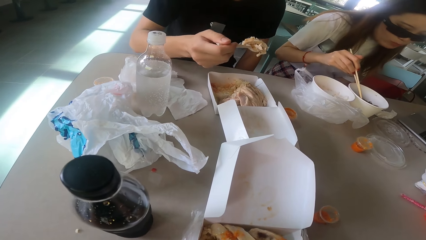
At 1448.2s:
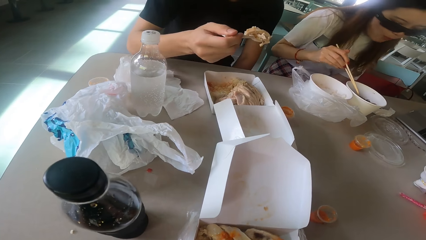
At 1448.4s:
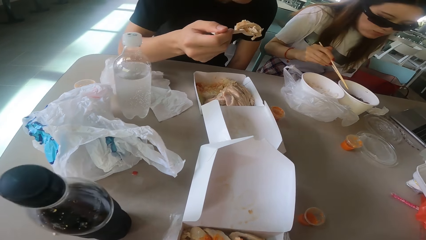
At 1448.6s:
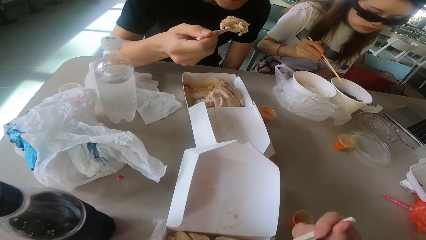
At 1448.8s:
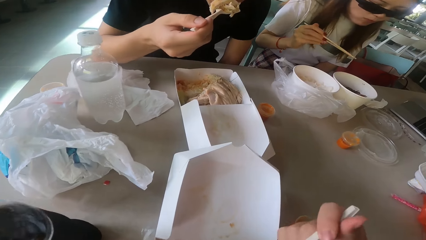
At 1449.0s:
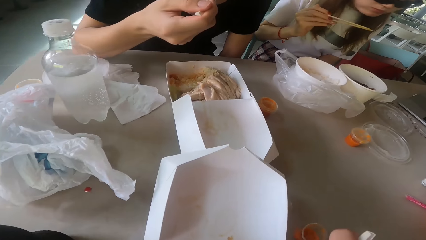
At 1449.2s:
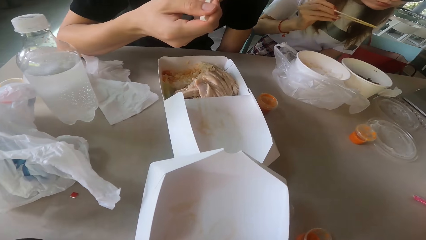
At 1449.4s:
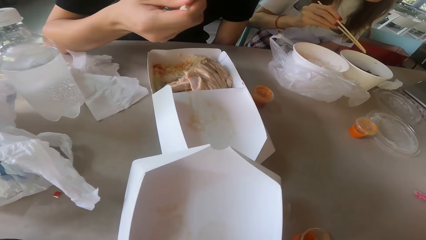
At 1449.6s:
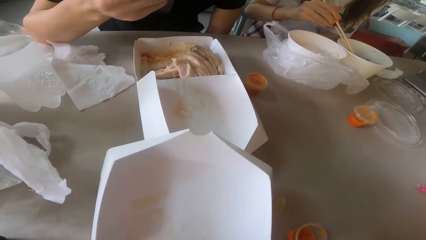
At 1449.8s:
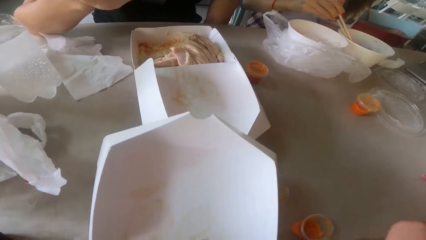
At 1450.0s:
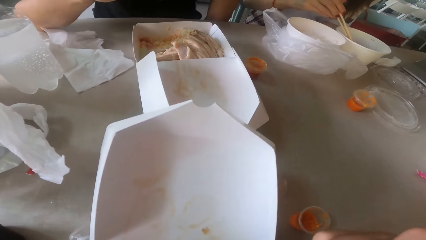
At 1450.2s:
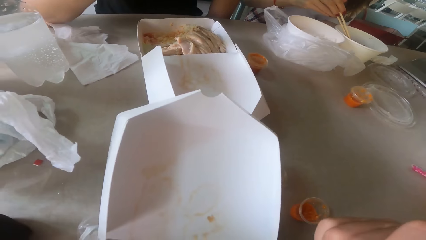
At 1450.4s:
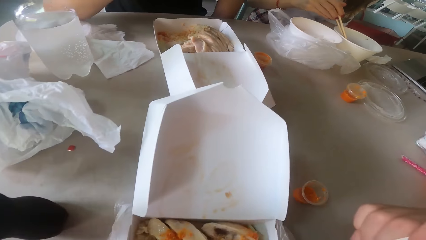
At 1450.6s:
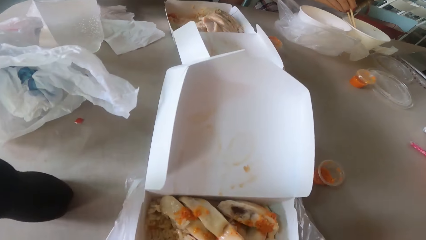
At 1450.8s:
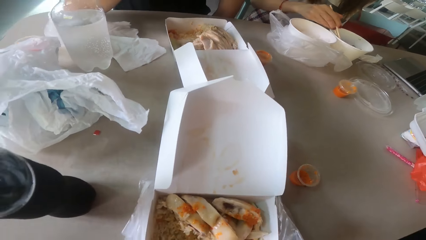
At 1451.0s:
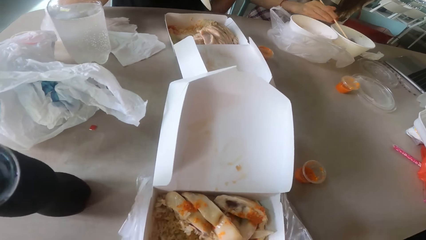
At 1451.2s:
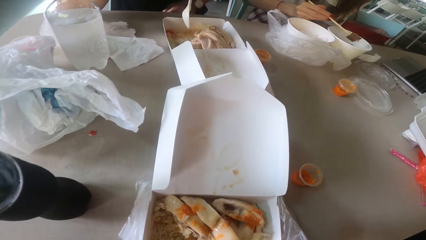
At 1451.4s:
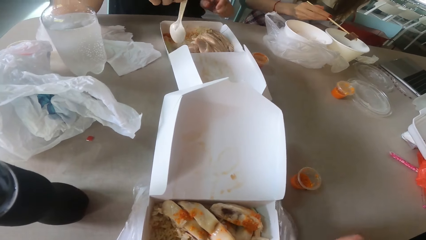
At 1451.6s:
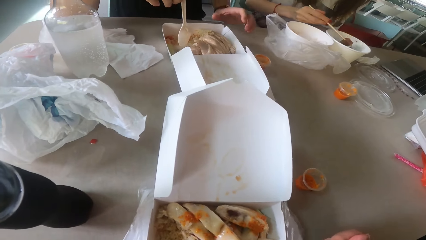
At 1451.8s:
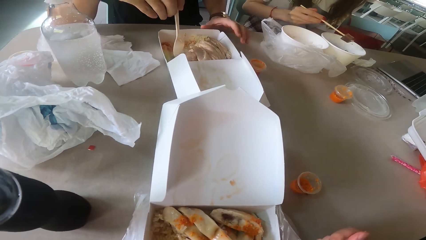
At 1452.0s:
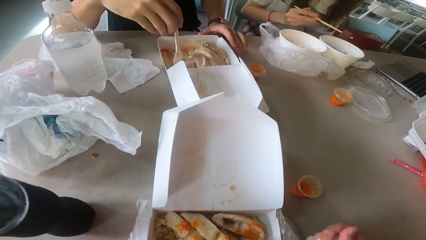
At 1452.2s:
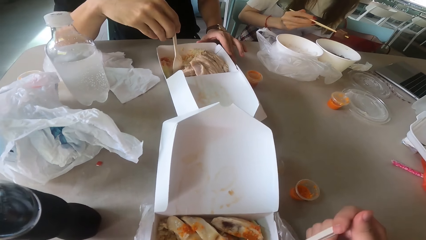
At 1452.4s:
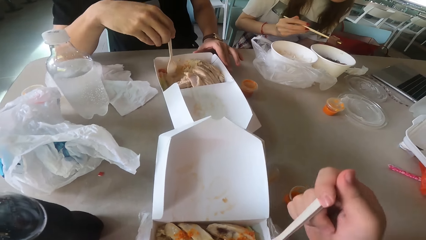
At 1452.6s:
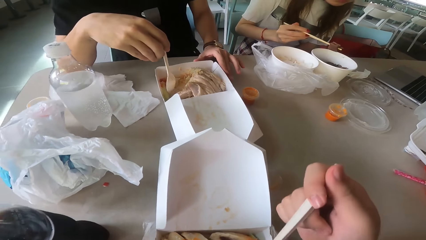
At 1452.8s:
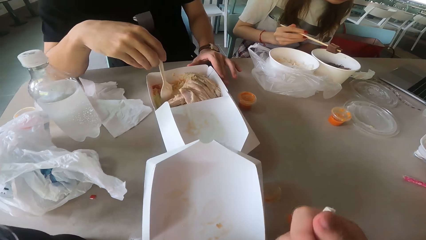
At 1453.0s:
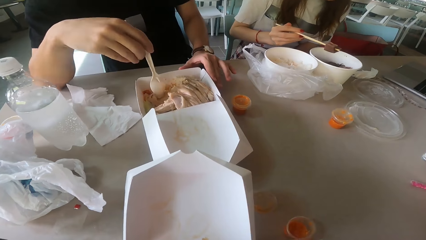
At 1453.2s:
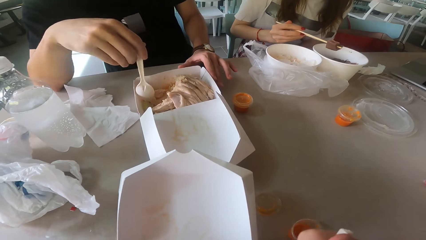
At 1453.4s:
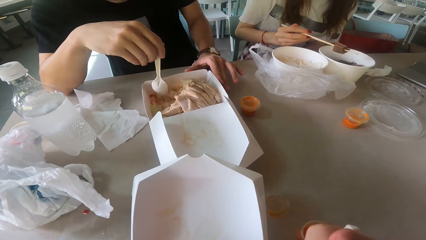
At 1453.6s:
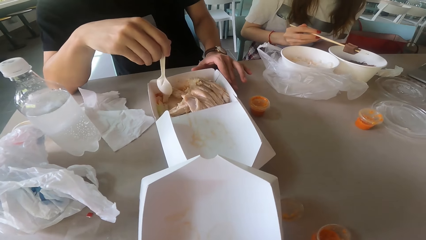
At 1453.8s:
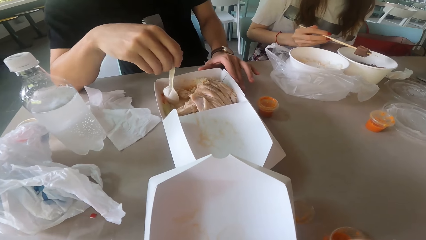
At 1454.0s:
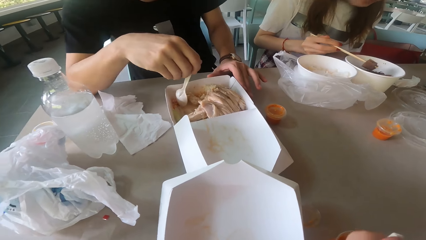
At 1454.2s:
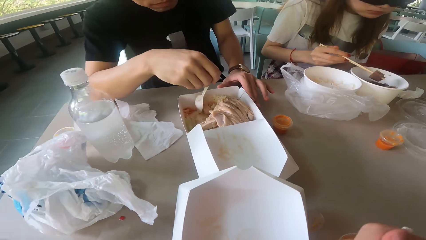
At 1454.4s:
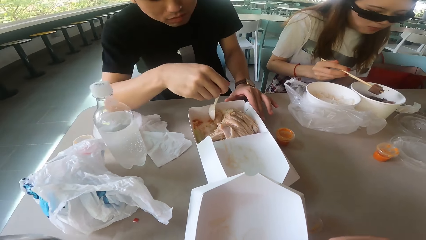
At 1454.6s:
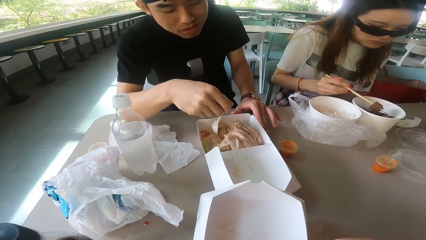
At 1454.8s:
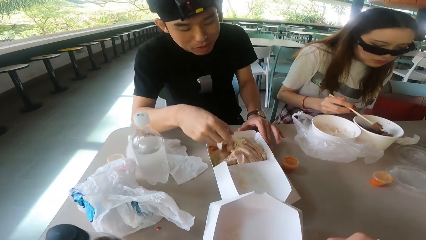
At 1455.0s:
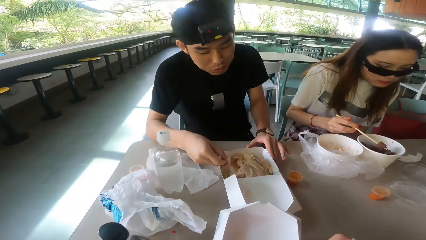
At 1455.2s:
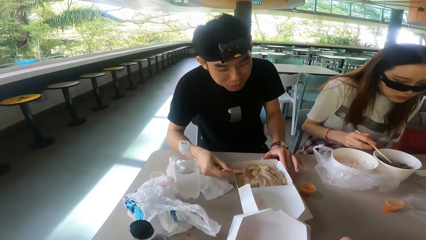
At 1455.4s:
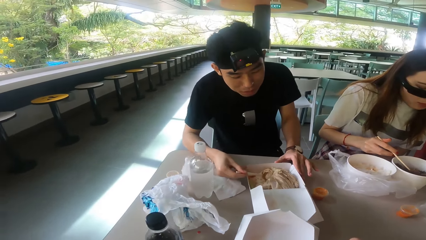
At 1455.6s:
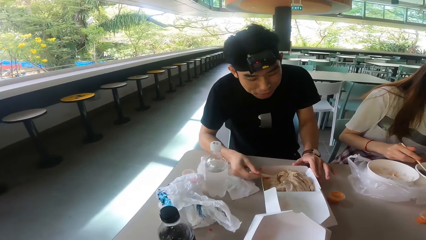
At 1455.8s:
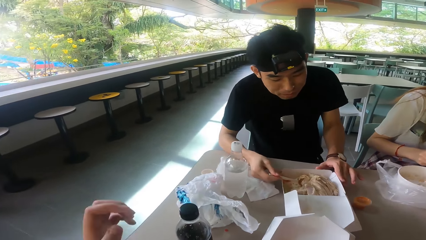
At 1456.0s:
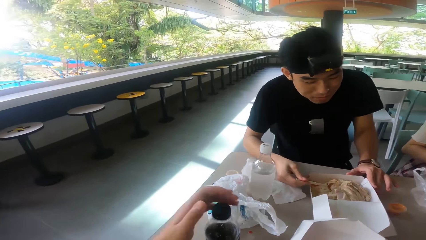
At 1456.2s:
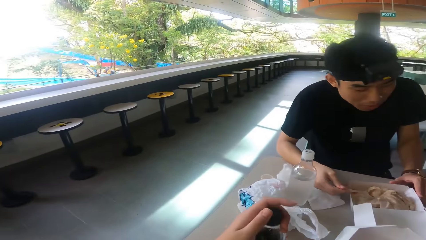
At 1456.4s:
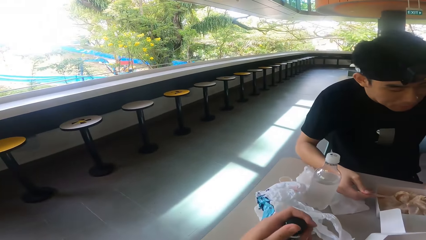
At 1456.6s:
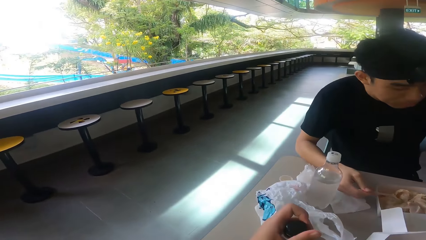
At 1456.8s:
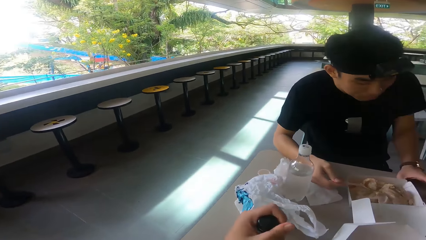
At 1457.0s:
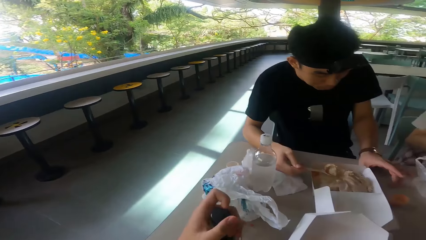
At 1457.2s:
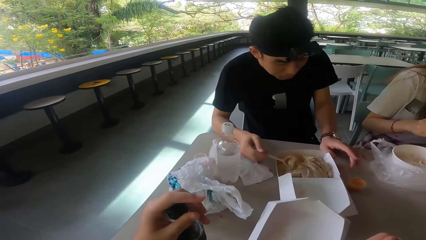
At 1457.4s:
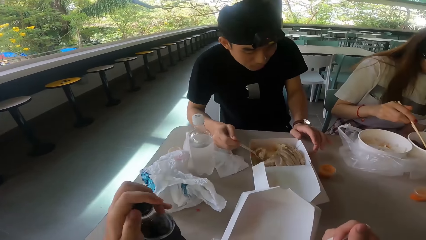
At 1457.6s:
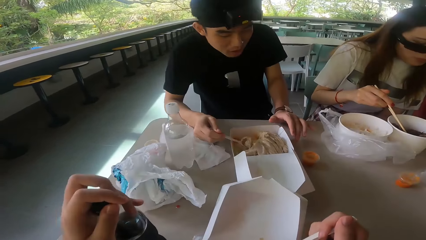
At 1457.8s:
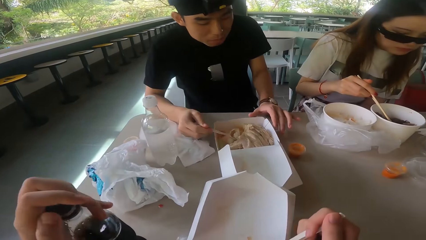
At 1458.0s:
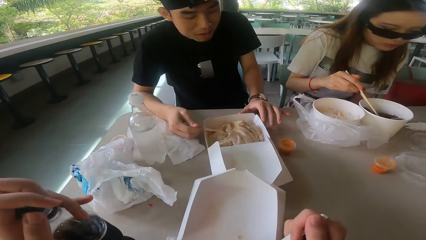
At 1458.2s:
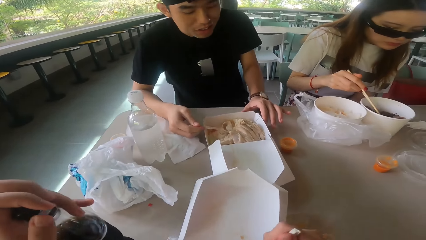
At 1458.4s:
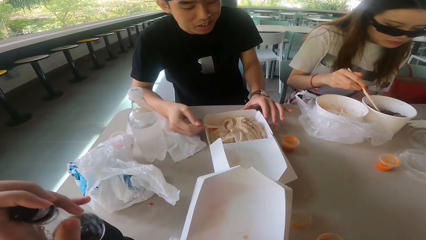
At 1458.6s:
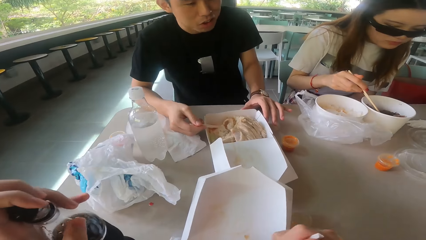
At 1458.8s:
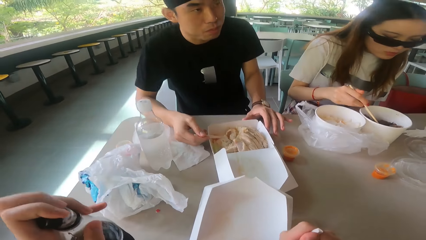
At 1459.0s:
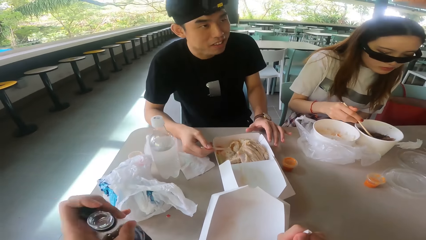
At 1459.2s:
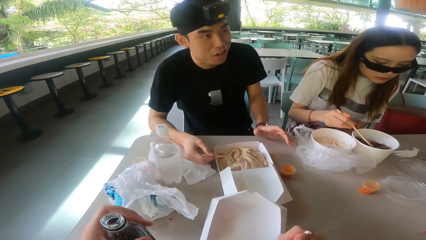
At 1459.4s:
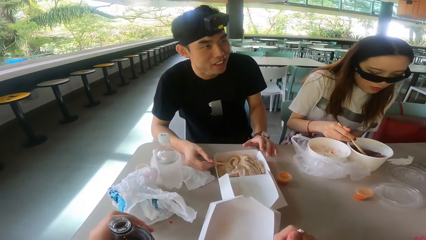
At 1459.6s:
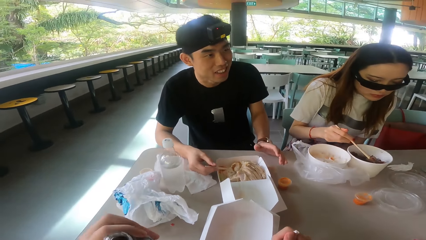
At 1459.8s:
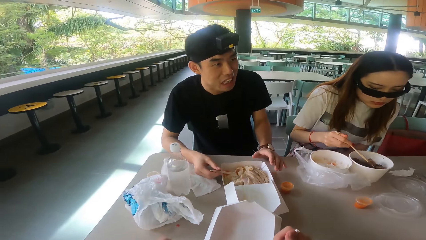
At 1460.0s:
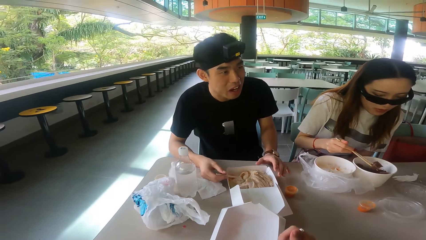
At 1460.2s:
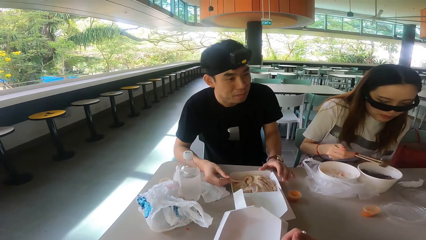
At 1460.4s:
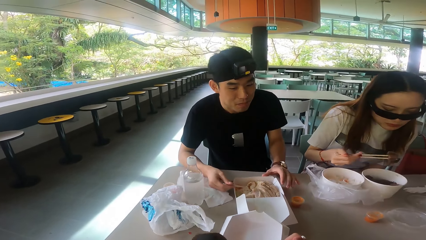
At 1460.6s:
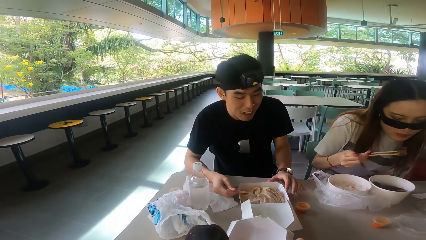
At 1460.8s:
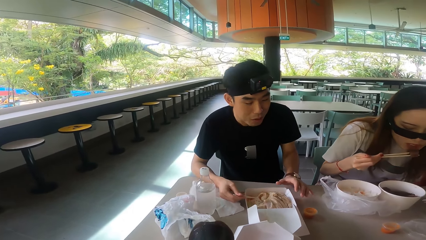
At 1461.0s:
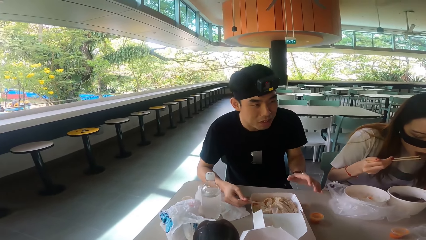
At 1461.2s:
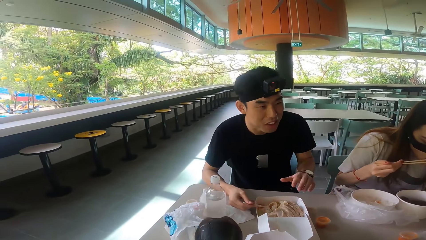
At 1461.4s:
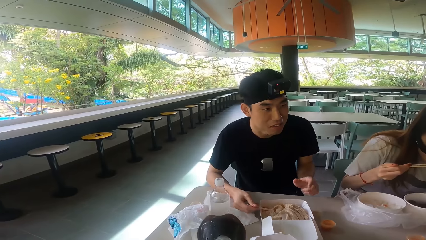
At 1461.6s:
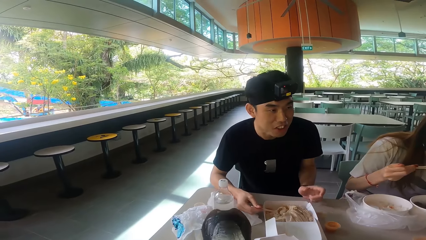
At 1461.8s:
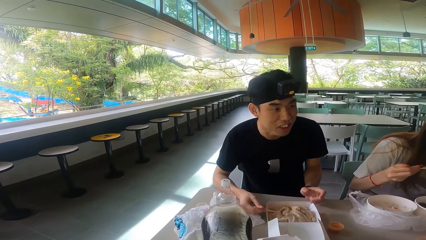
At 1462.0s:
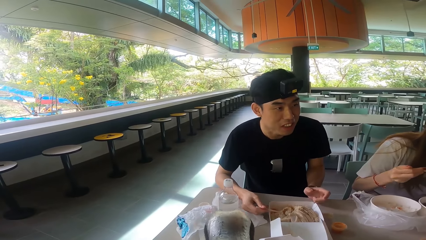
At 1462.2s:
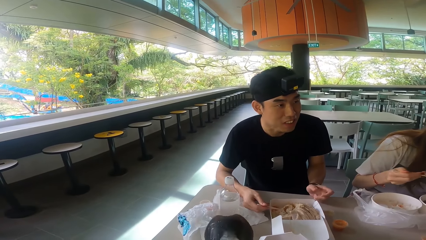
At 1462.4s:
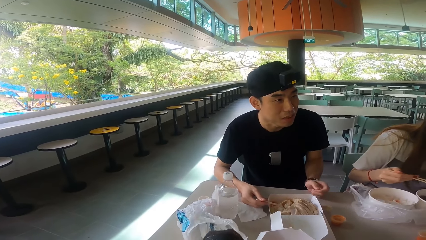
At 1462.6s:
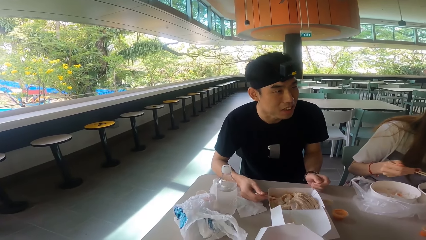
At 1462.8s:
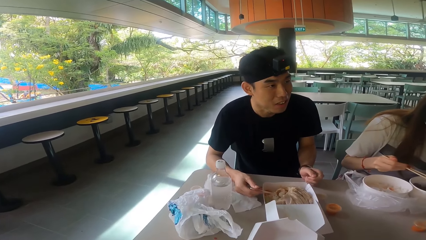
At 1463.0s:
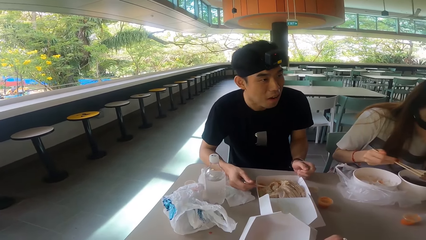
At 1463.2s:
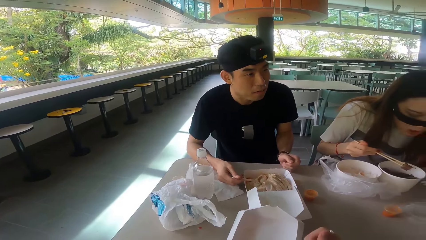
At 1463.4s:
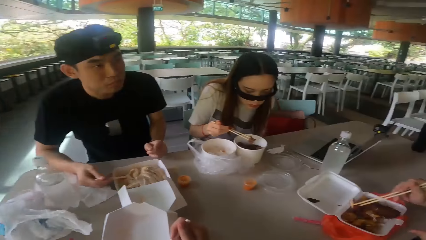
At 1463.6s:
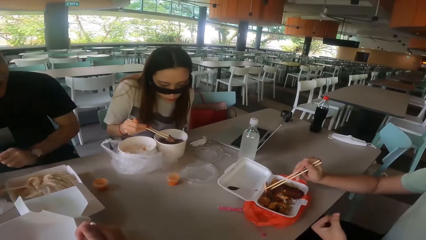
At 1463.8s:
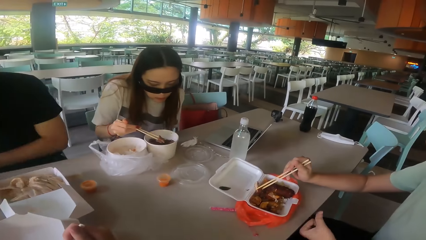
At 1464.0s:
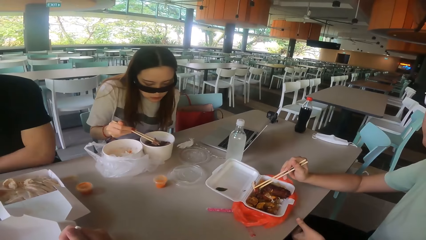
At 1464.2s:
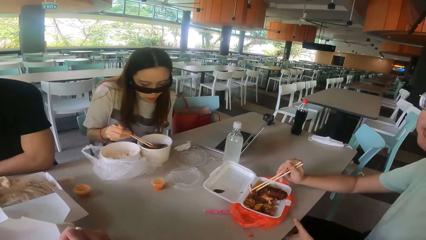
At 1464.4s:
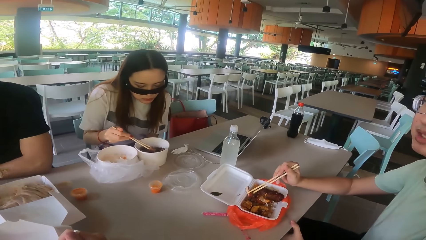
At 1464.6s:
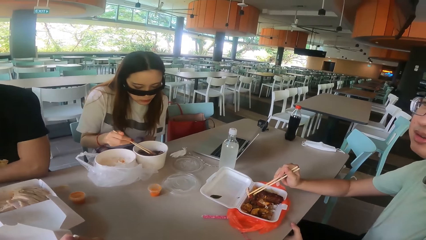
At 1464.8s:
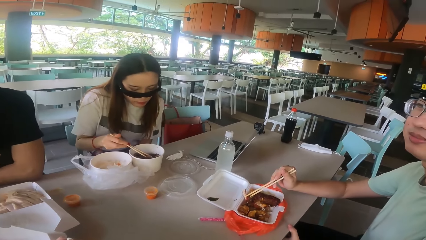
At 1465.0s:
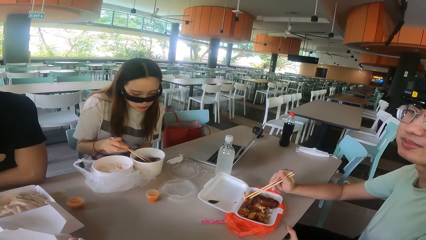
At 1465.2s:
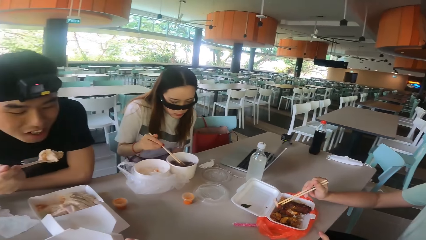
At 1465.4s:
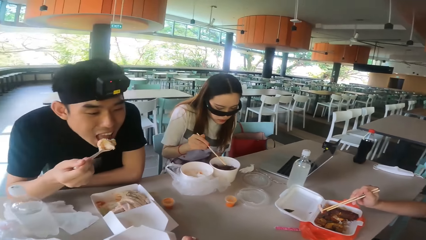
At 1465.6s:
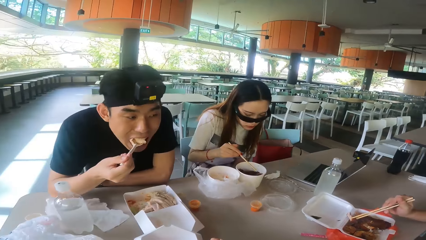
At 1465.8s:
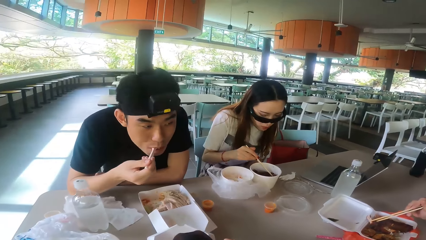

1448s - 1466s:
A man eats the food with a spoon. The camera wearer eats the food. They pick up the bottle. They open the bottle. A woman eats the meat. The camera wearer drinks the soda. Another man talks.
